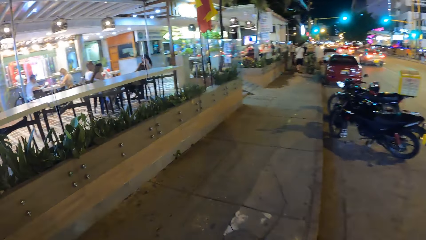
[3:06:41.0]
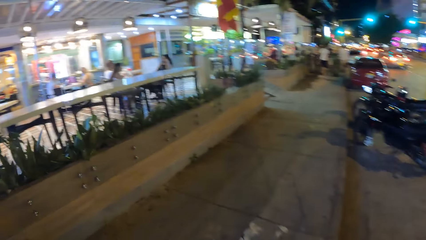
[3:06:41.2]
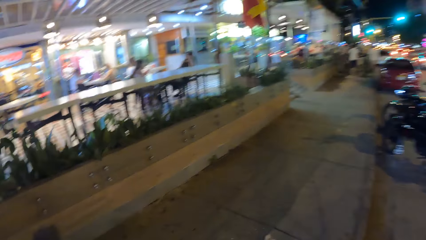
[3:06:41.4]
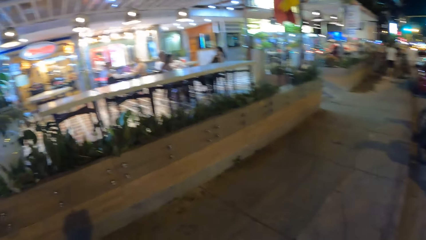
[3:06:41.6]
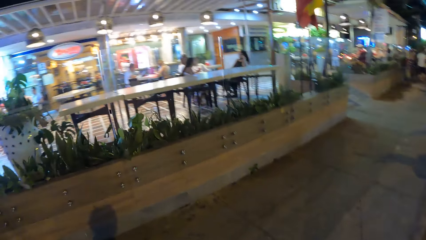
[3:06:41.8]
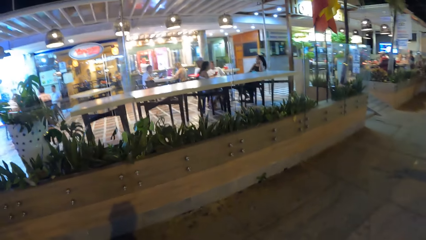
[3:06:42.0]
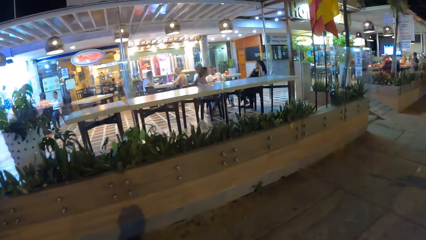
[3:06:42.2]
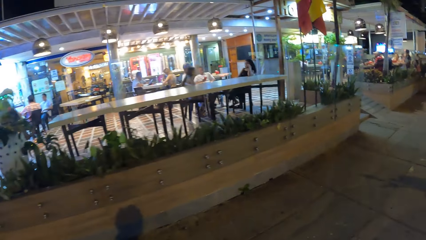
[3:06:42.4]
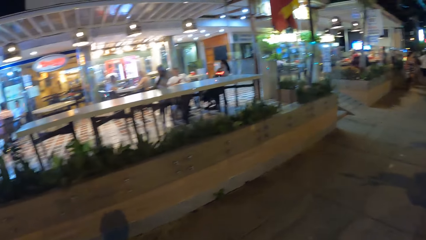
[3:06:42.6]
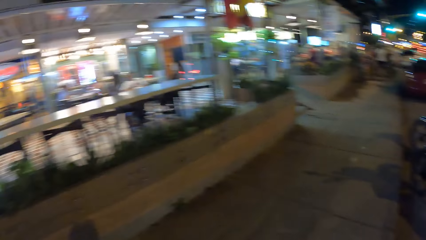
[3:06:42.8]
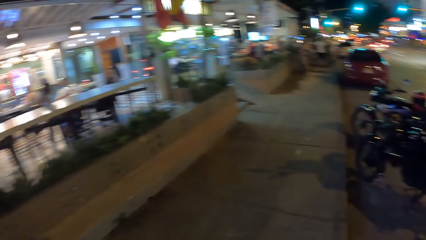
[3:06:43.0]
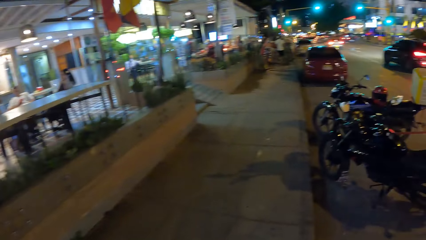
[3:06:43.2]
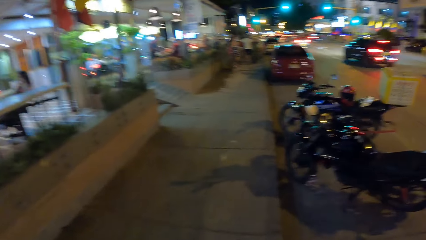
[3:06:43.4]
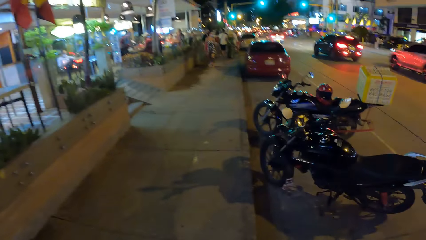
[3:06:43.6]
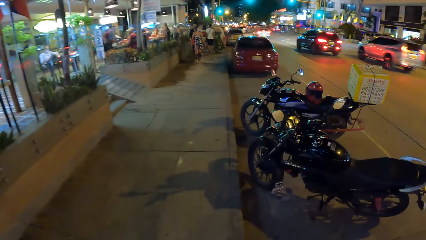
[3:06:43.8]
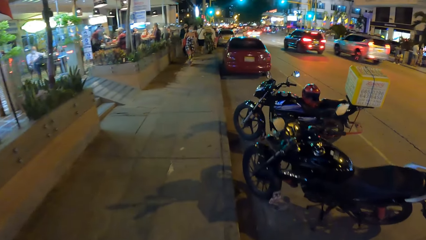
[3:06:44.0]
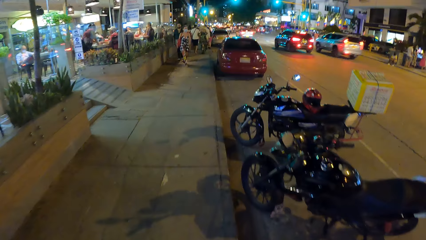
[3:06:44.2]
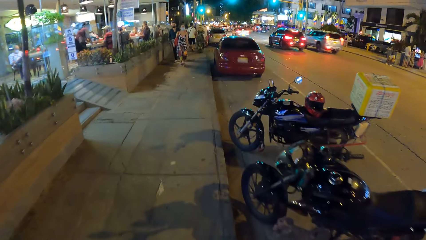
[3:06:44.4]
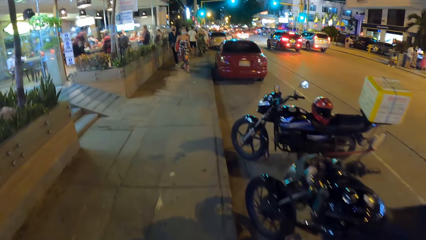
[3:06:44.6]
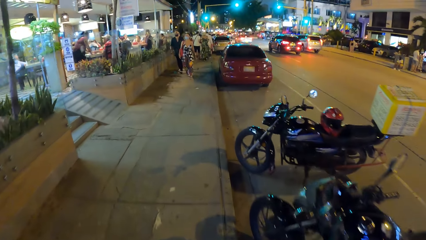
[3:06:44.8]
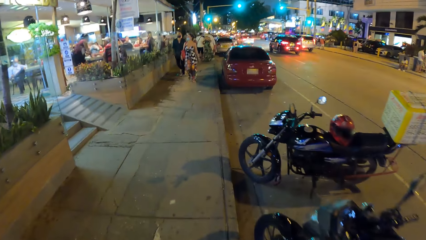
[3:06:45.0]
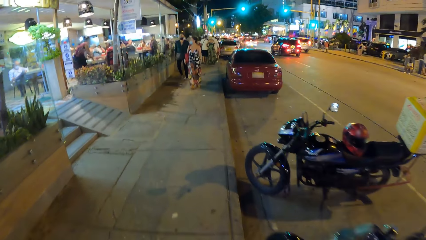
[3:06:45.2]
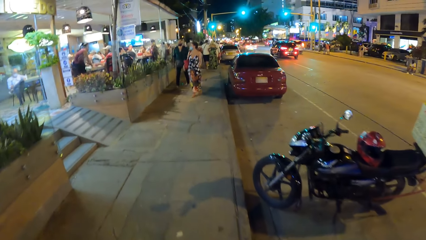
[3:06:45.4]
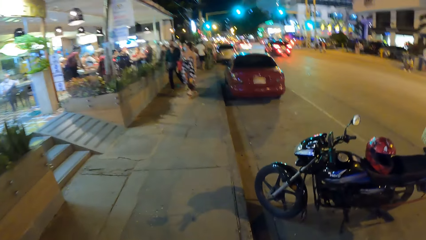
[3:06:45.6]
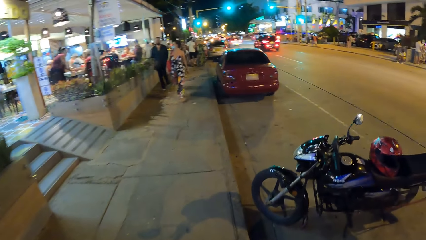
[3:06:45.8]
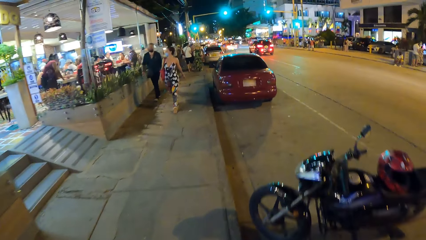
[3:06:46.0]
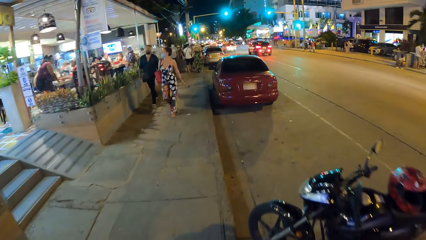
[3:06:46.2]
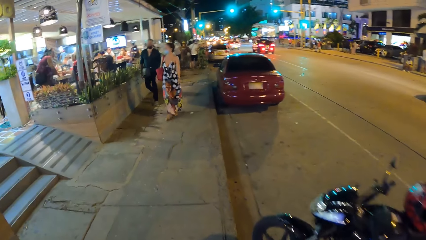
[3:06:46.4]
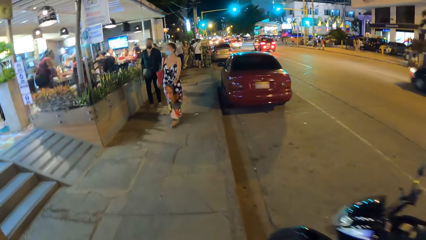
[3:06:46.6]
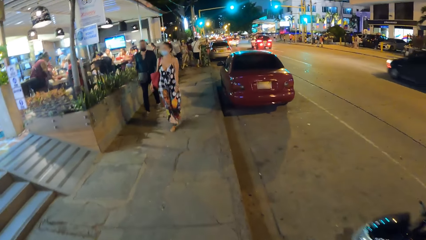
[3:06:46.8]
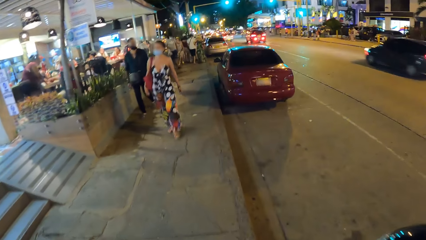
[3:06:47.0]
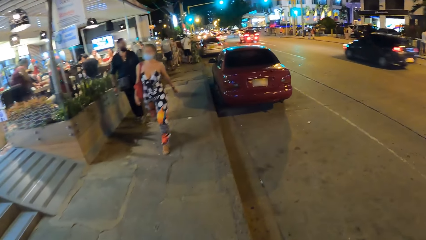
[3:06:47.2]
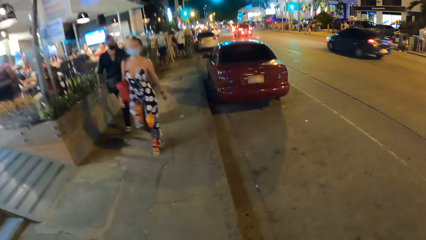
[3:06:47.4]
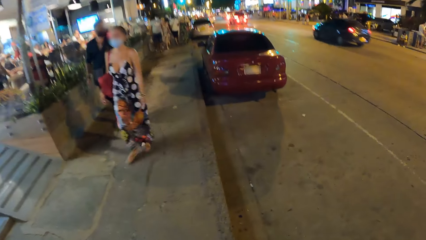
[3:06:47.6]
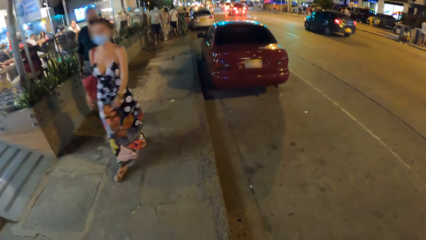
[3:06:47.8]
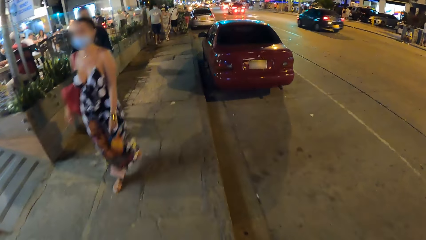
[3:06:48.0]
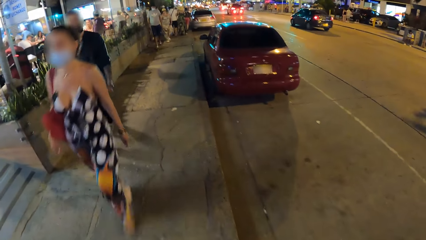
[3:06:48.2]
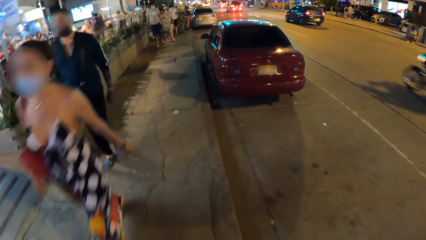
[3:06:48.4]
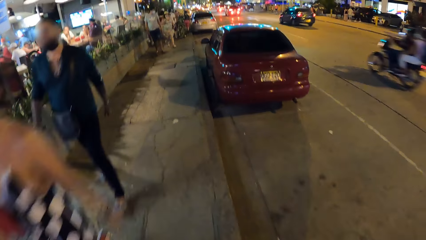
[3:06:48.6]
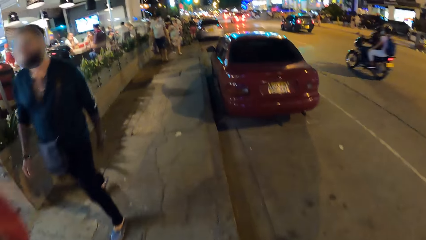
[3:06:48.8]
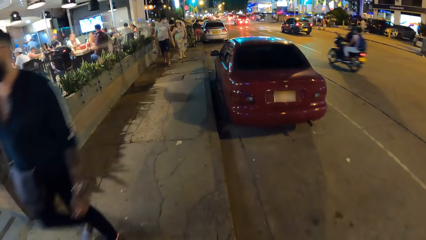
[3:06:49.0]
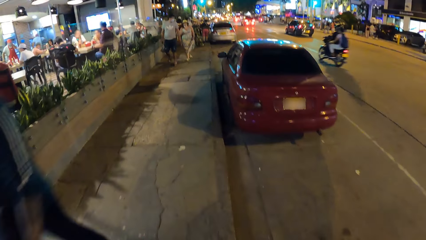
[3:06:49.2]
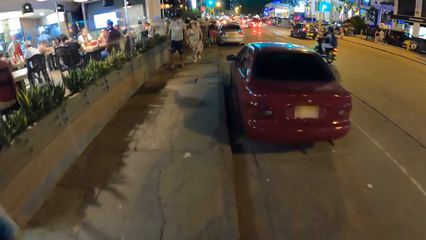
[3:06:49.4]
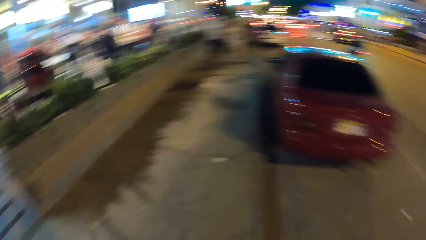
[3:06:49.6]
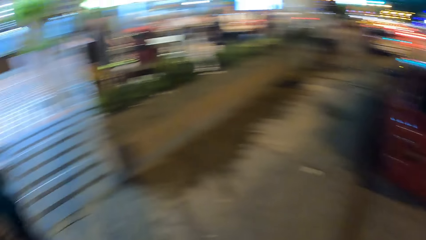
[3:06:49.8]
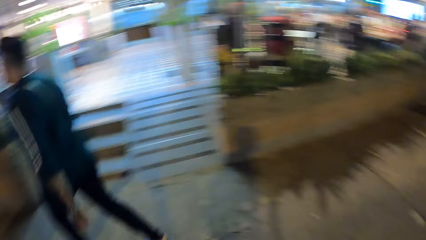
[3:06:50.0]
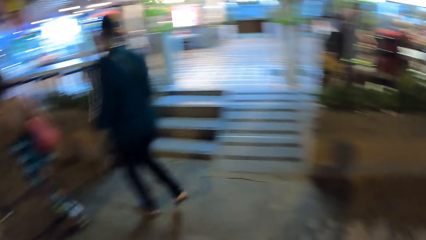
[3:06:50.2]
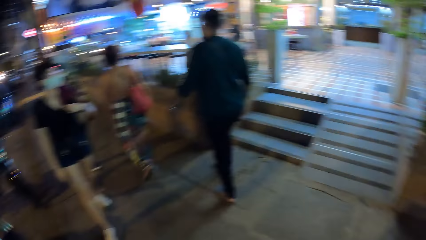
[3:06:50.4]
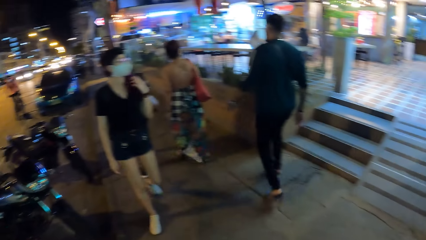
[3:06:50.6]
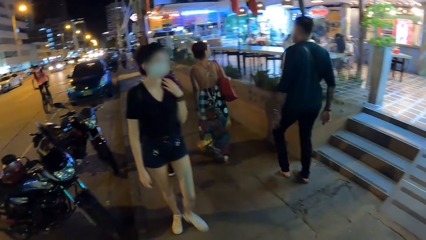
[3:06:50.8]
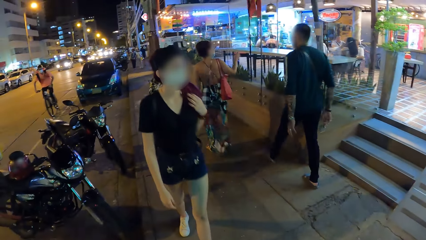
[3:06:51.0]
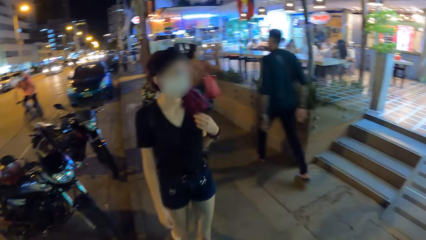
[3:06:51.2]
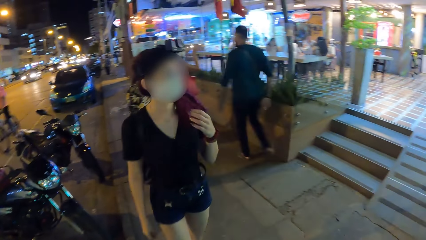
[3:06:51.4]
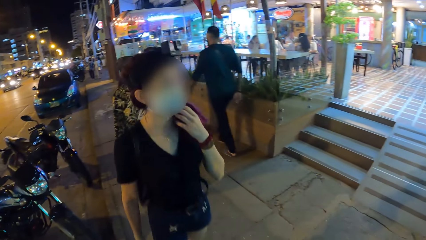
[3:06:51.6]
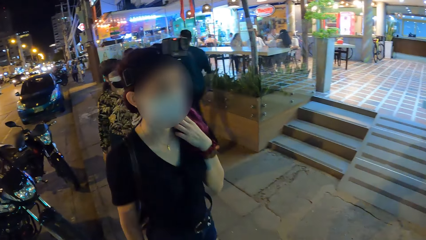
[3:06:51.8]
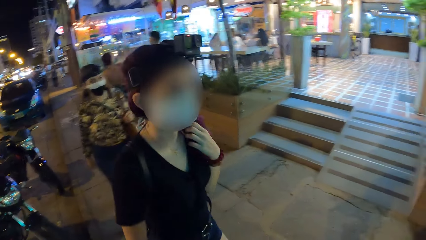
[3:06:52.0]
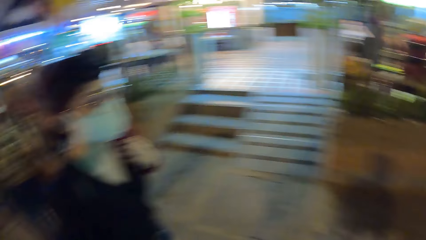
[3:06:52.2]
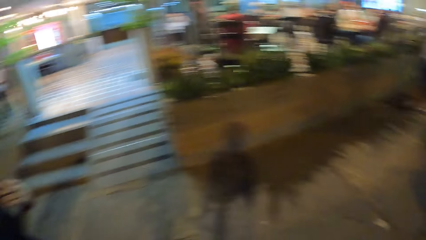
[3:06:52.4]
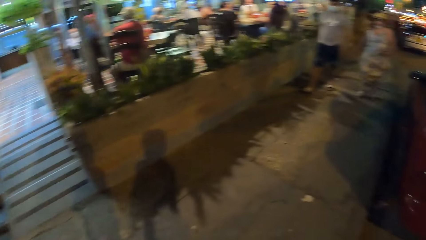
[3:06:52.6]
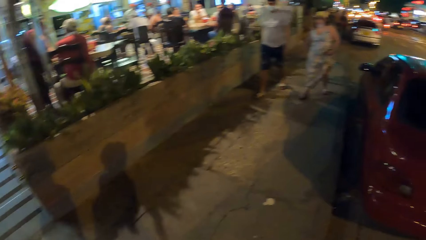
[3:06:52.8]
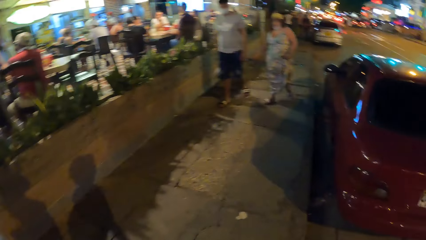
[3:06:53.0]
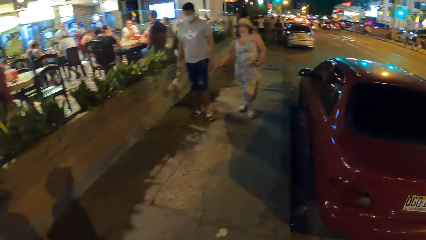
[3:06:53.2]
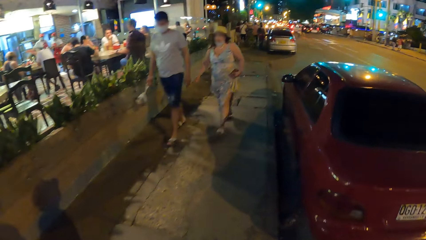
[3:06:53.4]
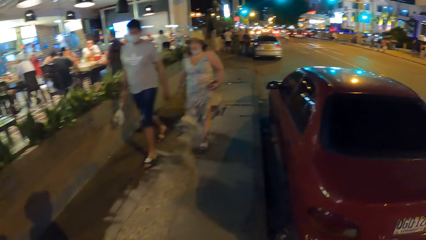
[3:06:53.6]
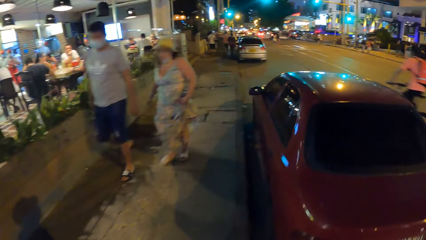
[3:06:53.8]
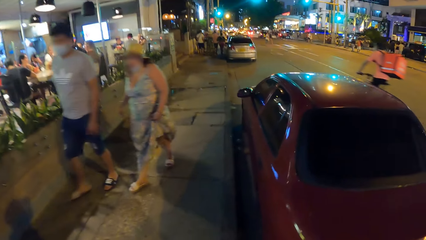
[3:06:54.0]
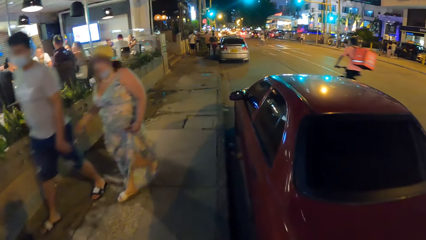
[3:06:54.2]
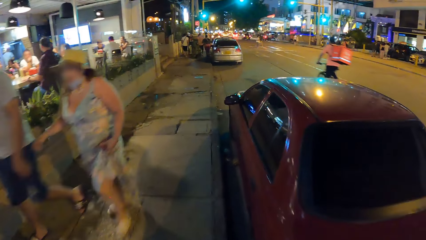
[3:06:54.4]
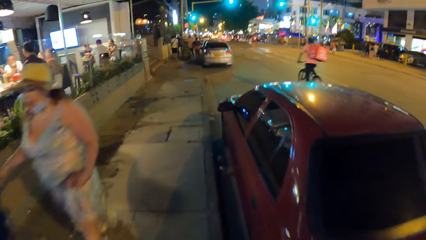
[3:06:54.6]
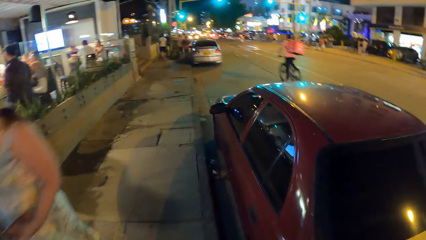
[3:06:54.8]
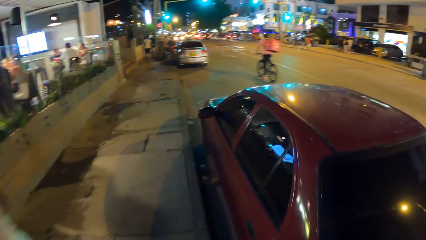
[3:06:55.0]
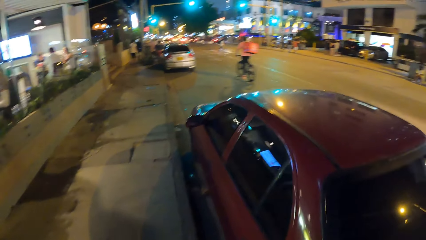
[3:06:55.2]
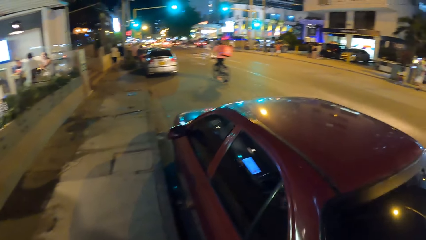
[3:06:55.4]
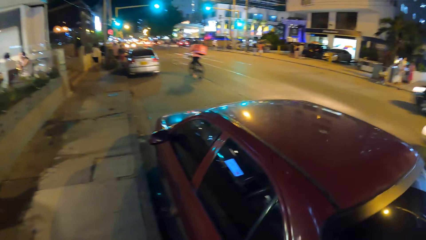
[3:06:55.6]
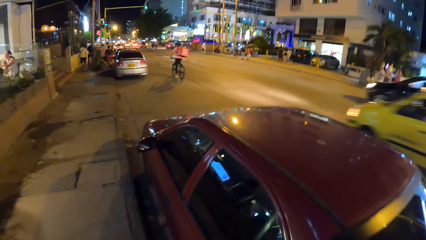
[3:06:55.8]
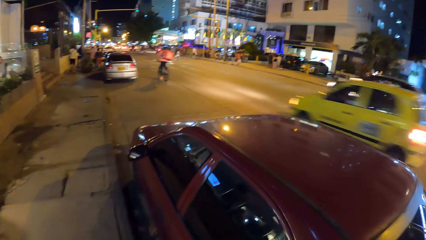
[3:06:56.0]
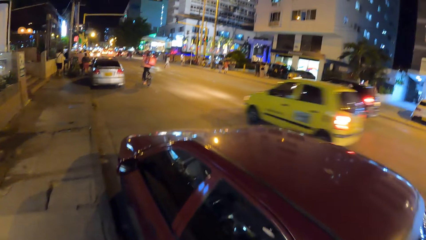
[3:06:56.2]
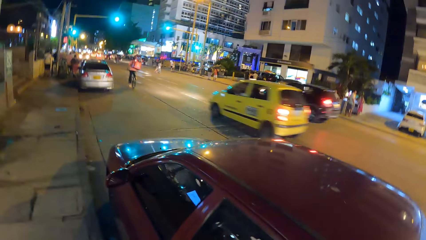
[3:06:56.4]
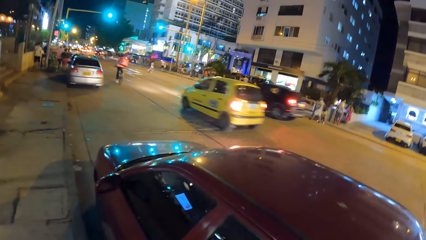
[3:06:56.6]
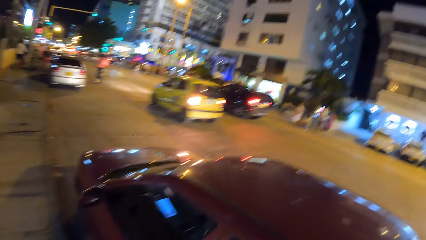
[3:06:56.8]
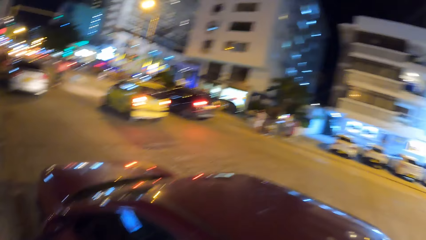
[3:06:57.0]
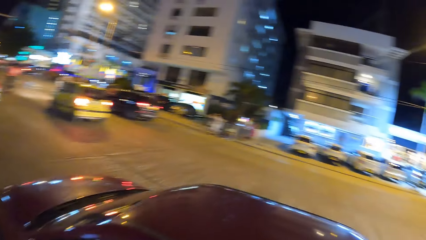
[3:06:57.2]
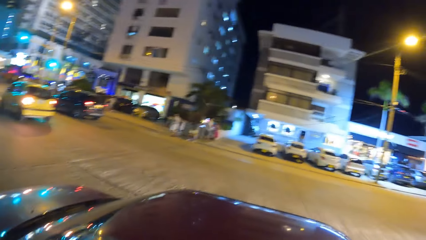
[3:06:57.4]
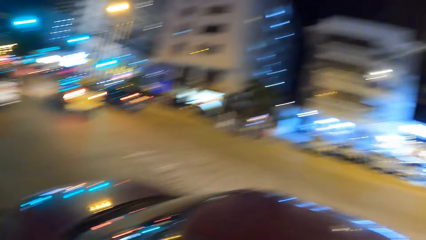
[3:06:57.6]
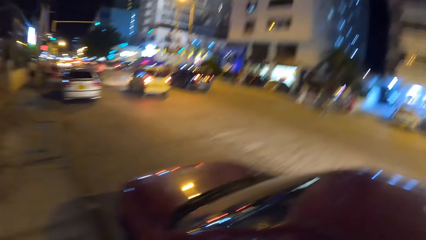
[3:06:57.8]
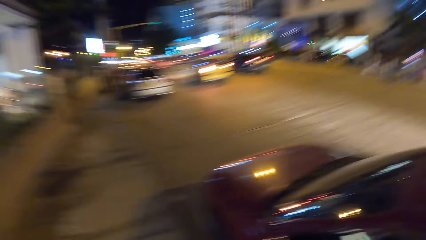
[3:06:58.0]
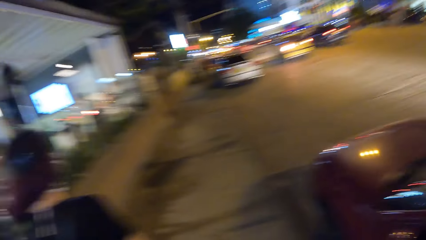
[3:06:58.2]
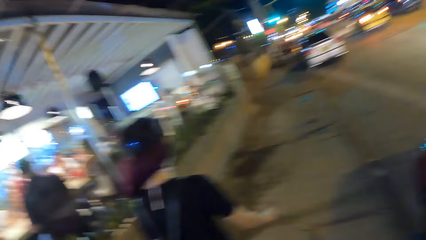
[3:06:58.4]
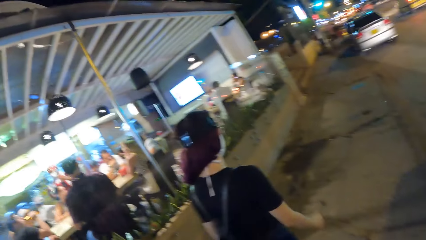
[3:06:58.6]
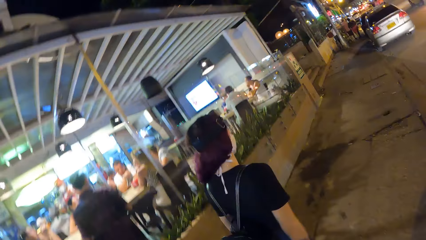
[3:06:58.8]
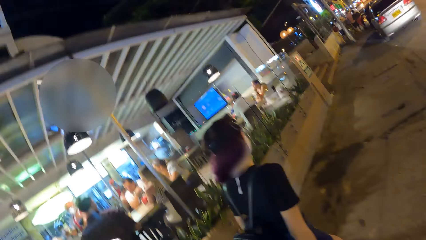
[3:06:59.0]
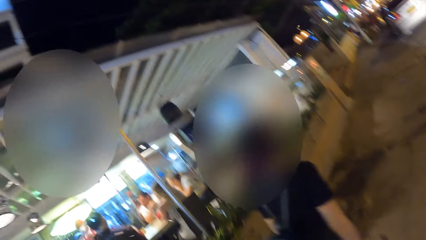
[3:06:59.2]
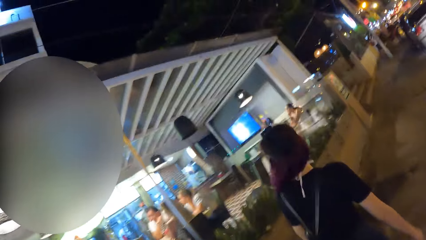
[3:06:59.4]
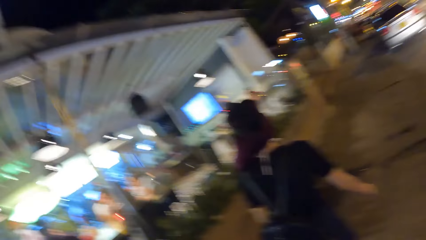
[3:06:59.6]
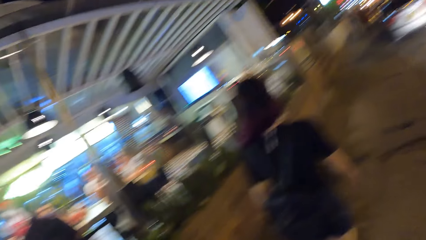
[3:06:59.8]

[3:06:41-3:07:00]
A black car drives past the camera wearer. A white car drives past them. A black car drives past them. A black motorcycle drives past them. The woman adjusts her hair with her left hand. The camera wearer interacts with the woman. A black bicycle rides past them. A black car drives past them. A yellow car drives past them.
